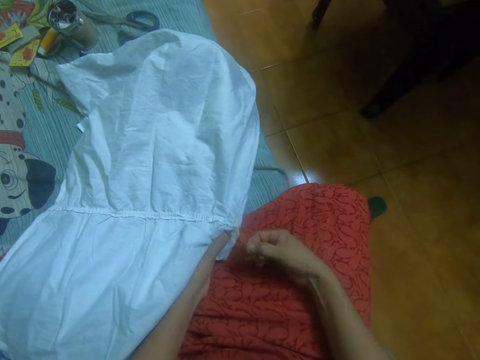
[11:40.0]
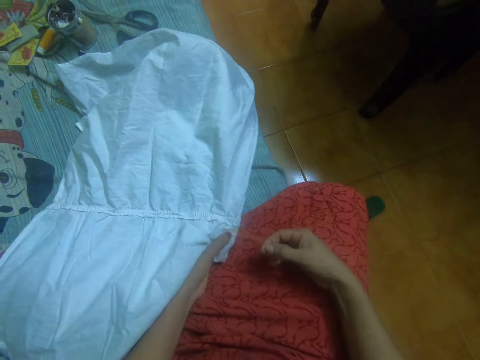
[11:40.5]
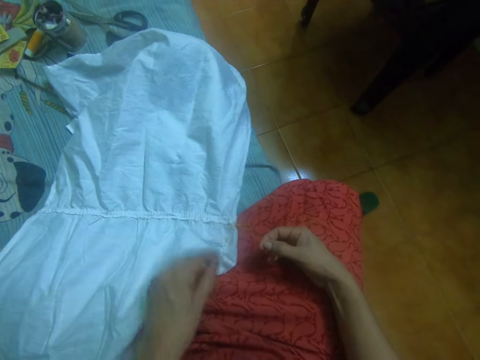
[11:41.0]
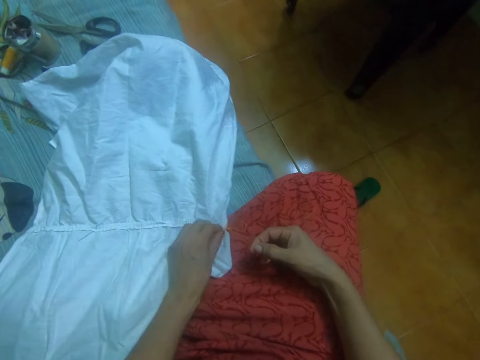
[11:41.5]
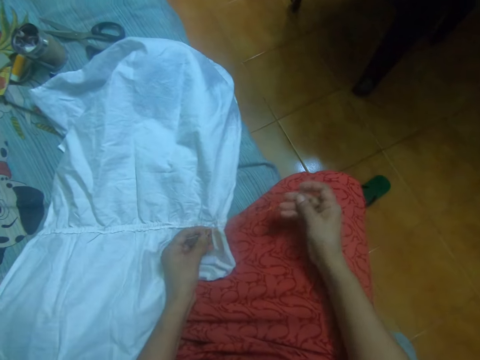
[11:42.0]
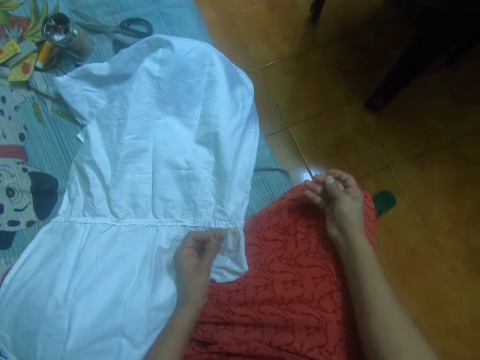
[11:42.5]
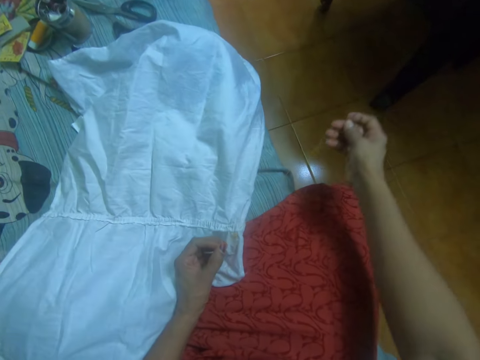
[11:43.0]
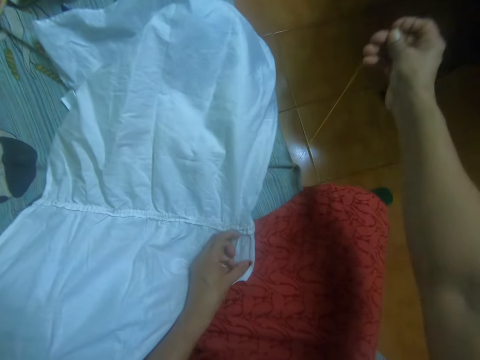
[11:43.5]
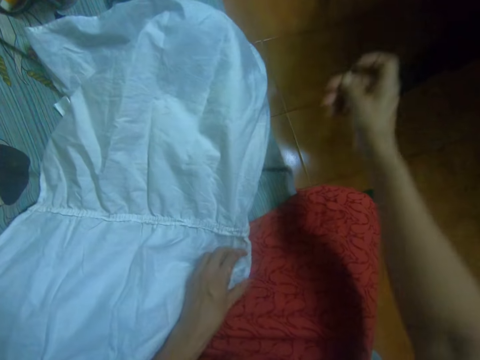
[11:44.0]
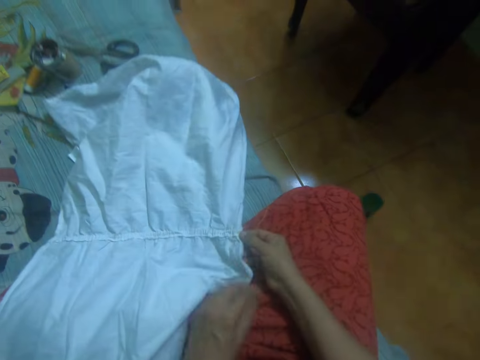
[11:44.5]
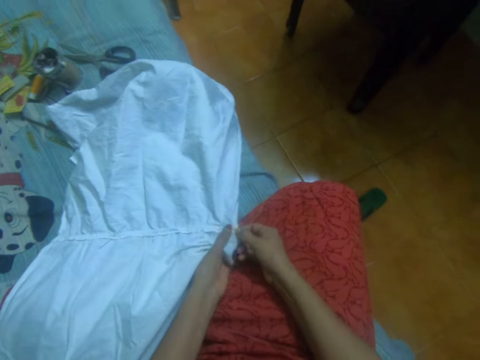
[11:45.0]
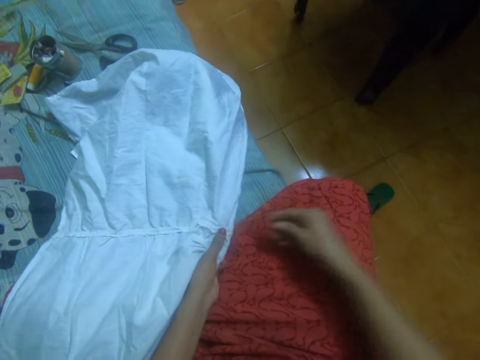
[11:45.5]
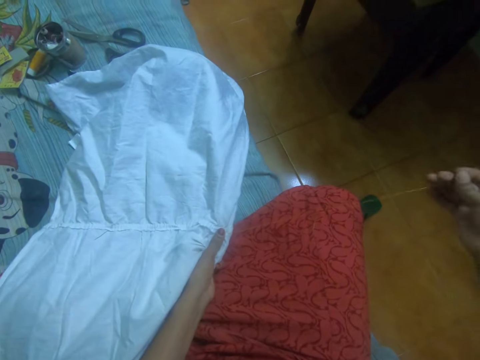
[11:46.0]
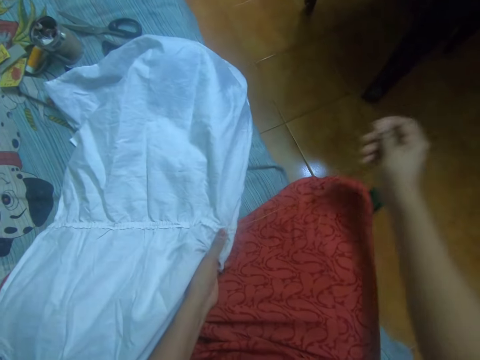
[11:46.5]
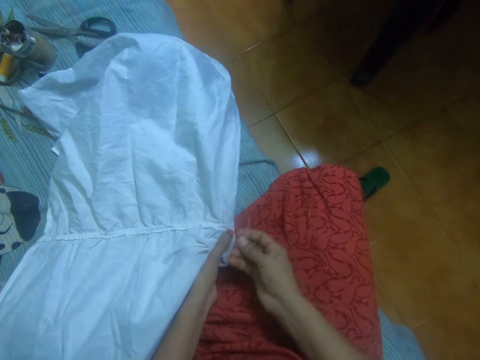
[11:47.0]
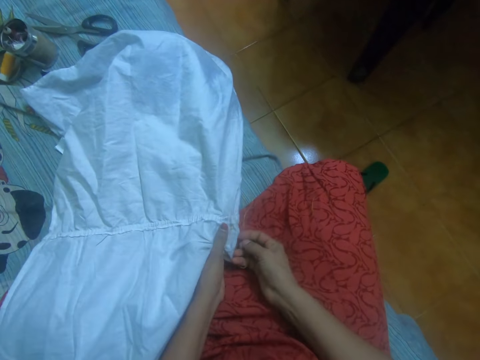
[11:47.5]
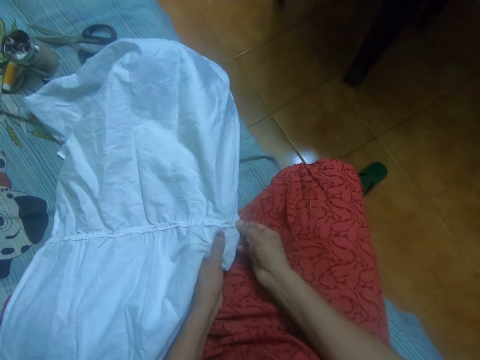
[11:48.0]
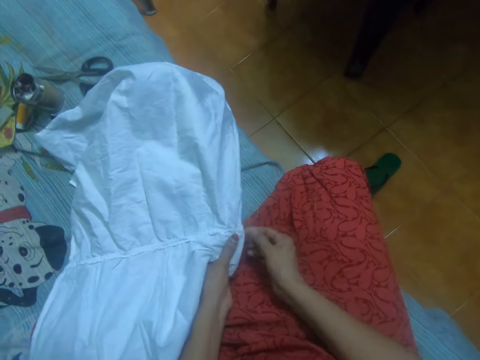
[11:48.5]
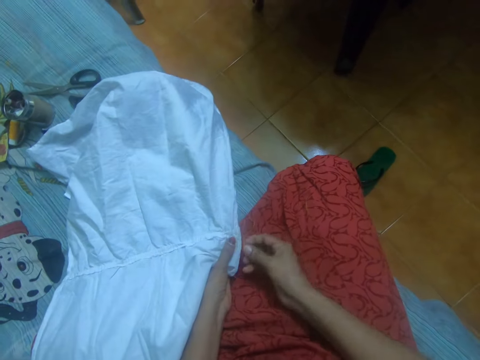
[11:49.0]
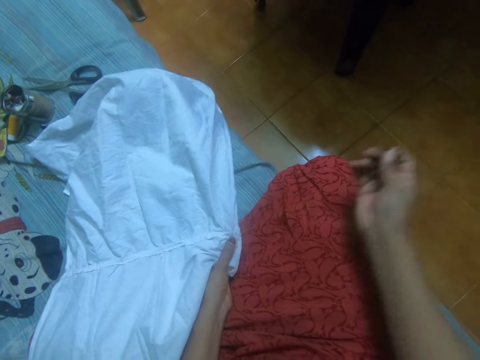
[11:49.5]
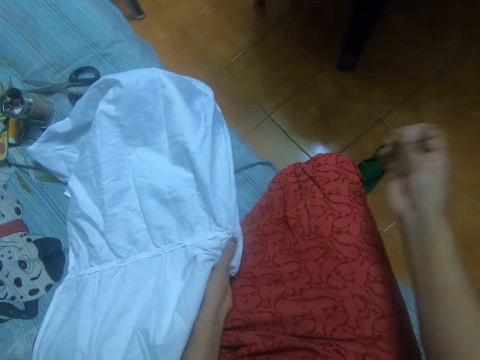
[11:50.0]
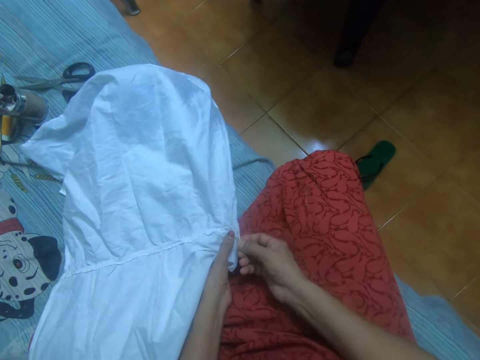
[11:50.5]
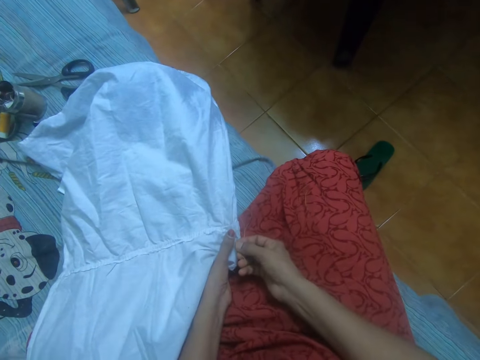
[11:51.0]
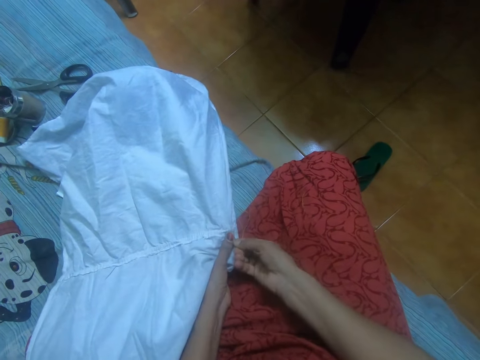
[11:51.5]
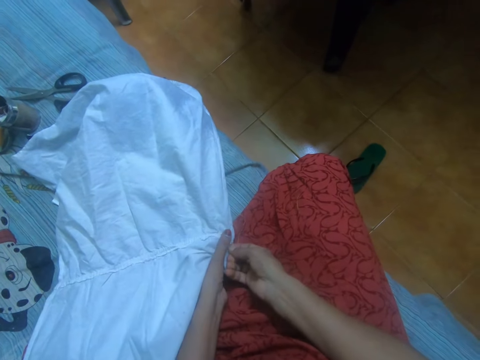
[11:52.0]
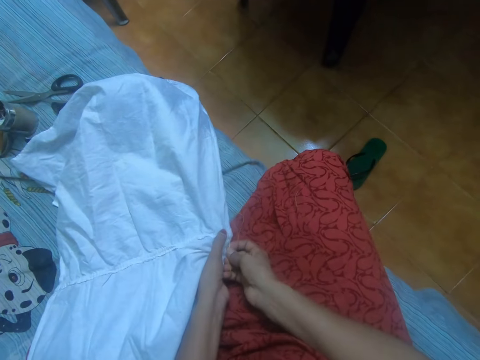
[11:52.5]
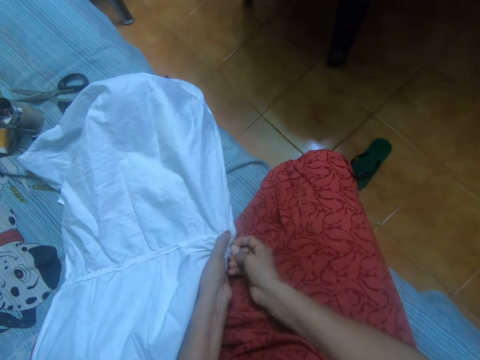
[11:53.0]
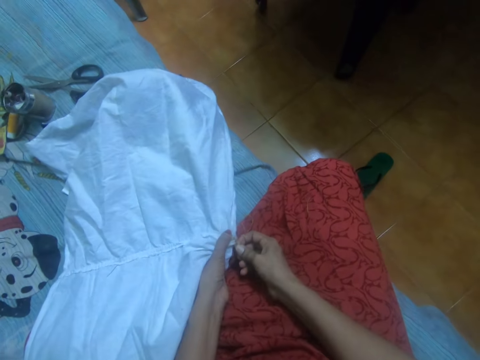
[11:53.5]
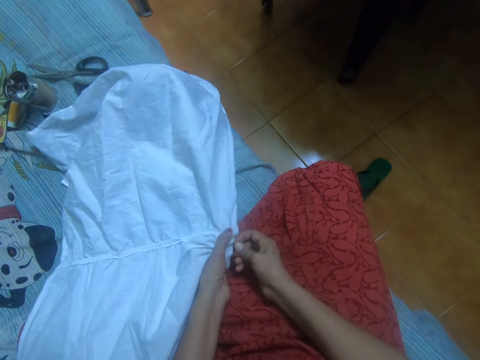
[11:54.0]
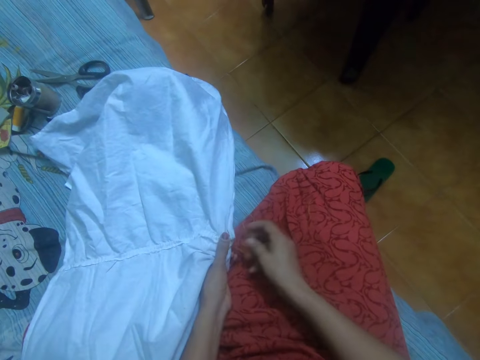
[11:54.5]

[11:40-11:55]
The camera wearer sorts the stitching needle. They adjust the stitching thread. They stitch a cloth.

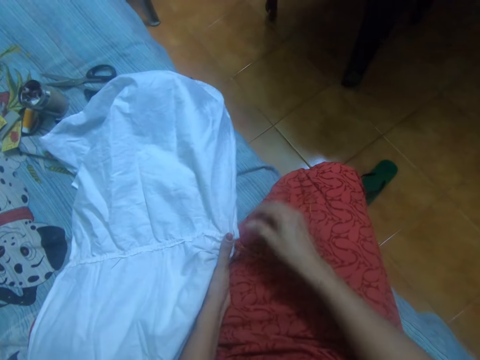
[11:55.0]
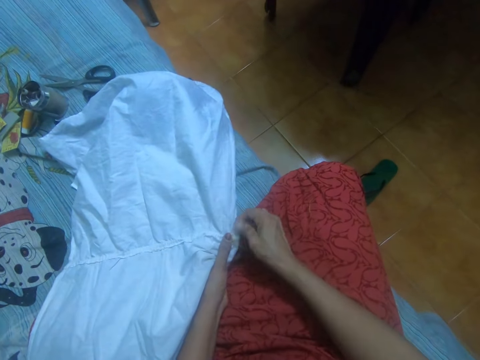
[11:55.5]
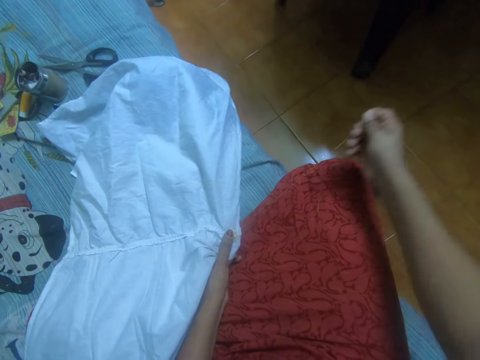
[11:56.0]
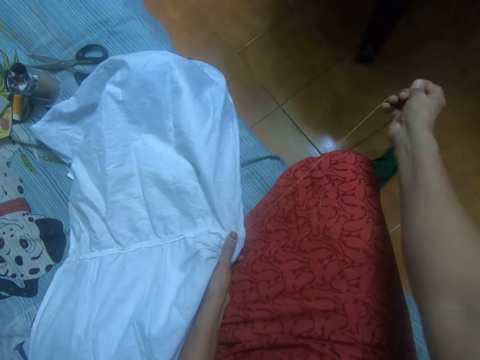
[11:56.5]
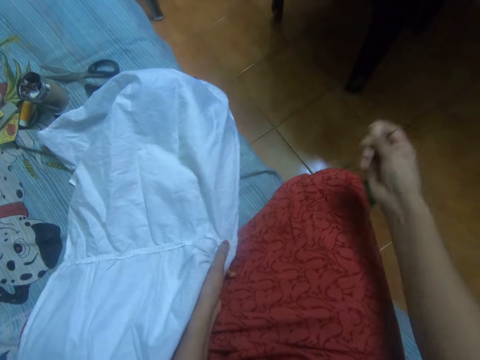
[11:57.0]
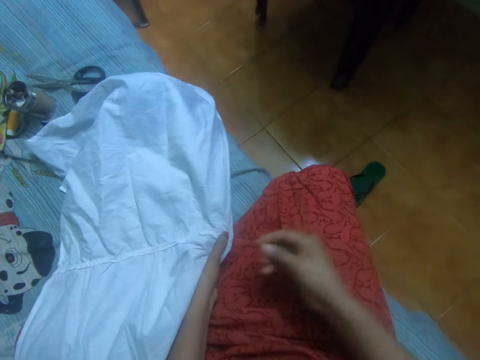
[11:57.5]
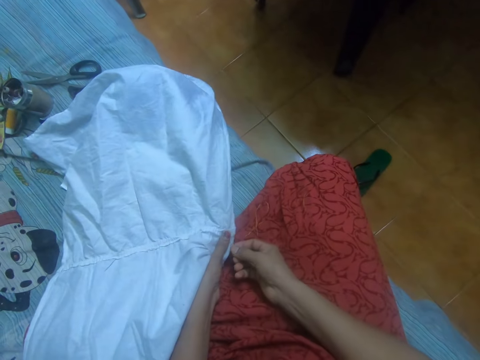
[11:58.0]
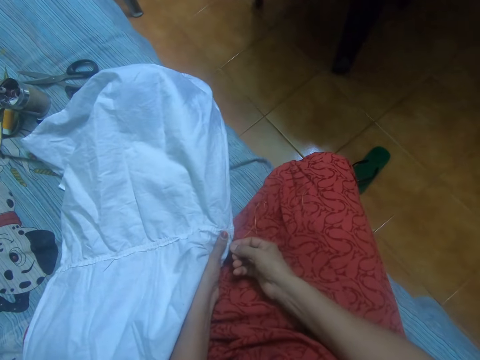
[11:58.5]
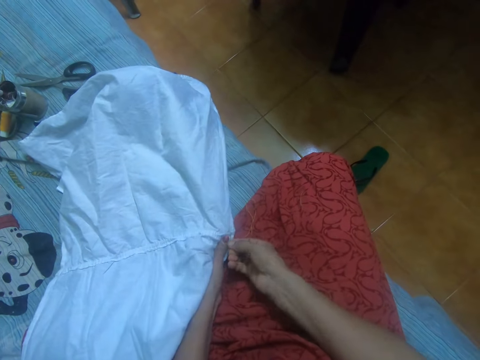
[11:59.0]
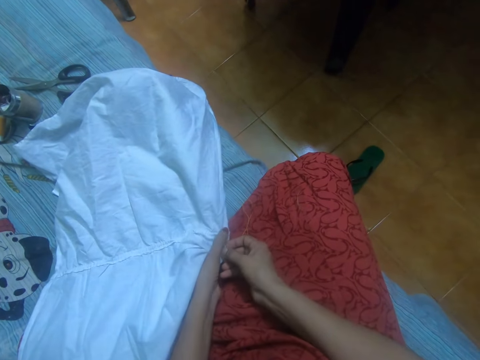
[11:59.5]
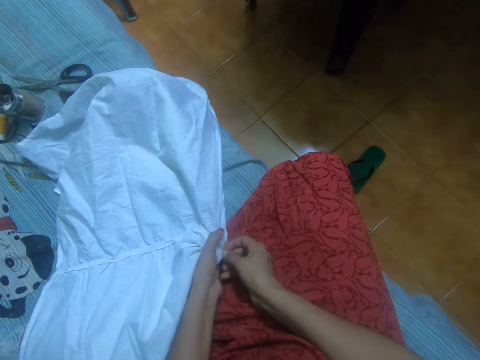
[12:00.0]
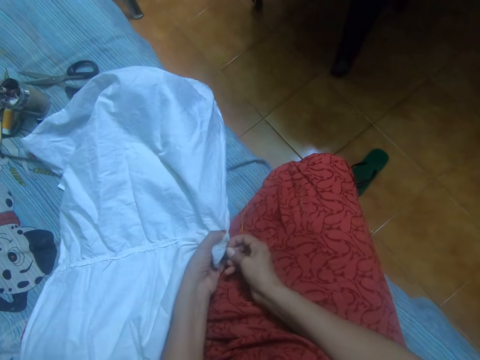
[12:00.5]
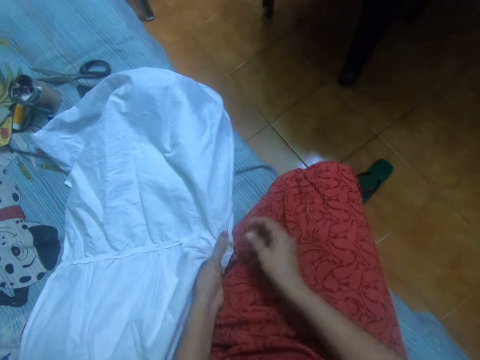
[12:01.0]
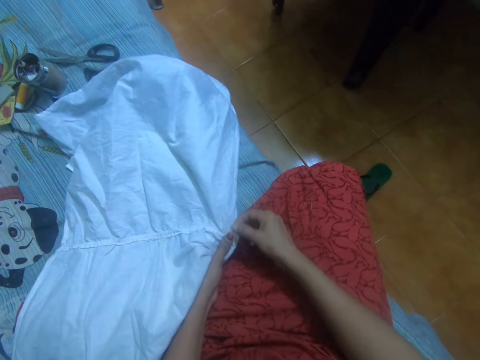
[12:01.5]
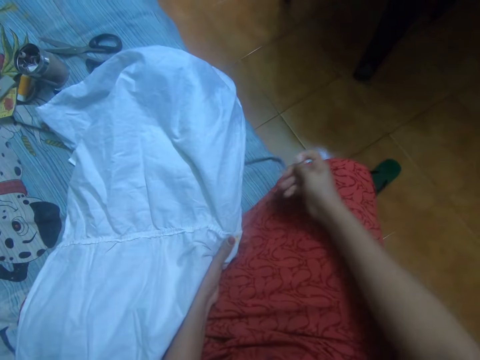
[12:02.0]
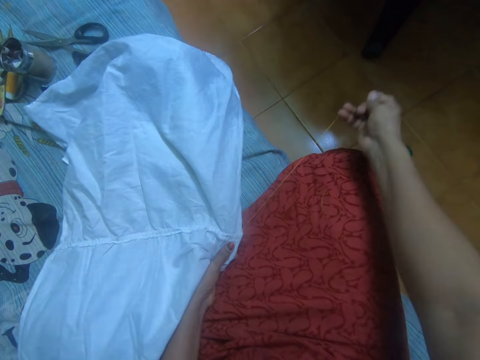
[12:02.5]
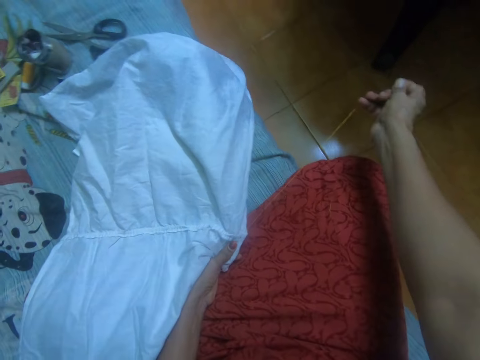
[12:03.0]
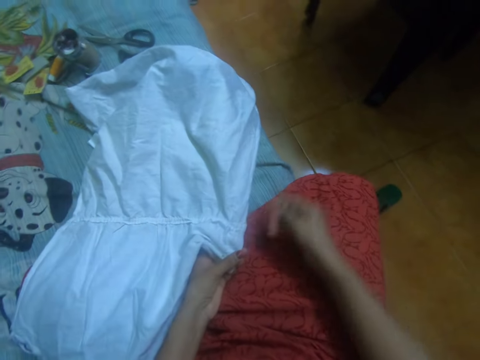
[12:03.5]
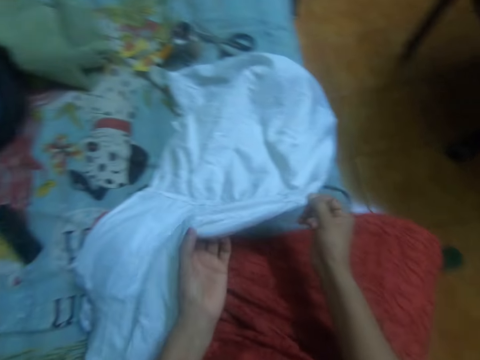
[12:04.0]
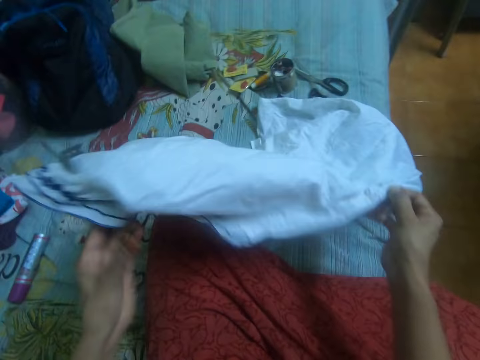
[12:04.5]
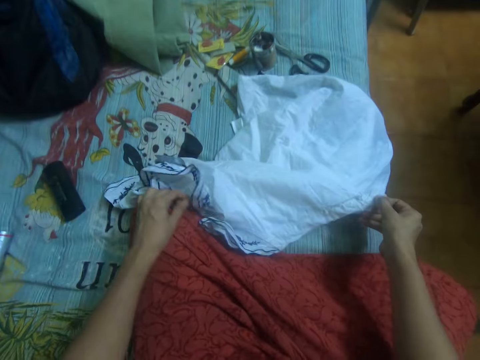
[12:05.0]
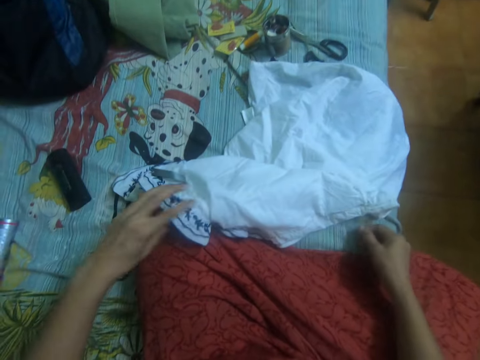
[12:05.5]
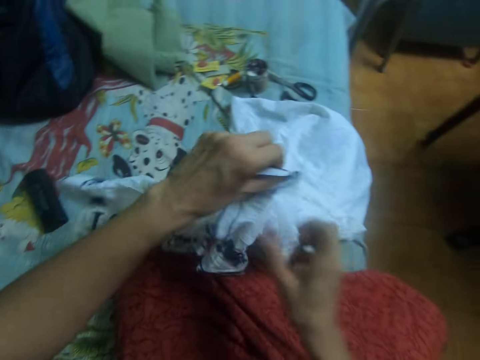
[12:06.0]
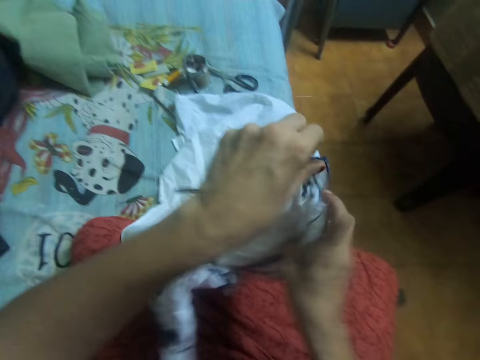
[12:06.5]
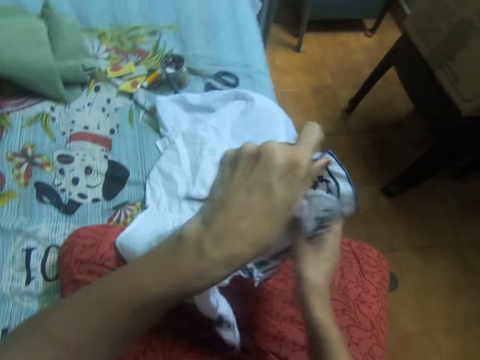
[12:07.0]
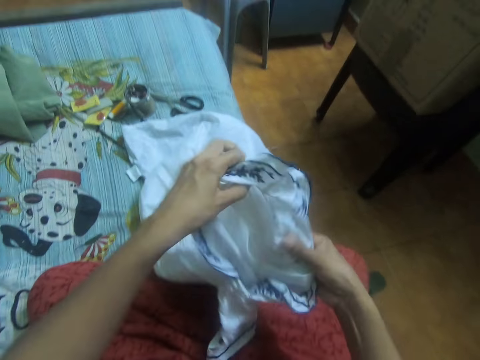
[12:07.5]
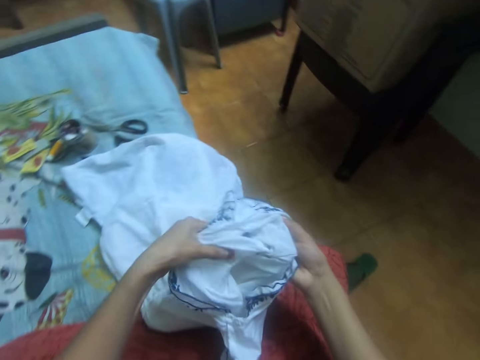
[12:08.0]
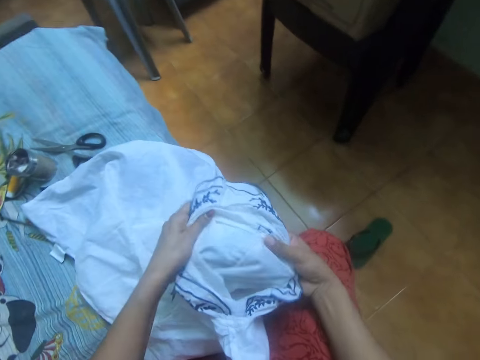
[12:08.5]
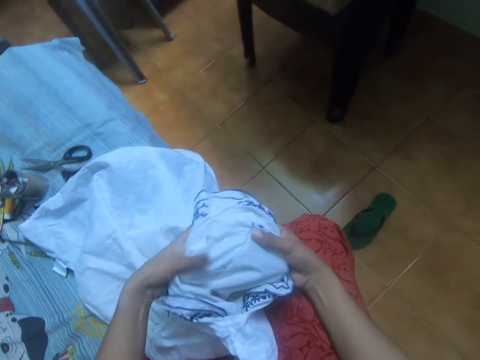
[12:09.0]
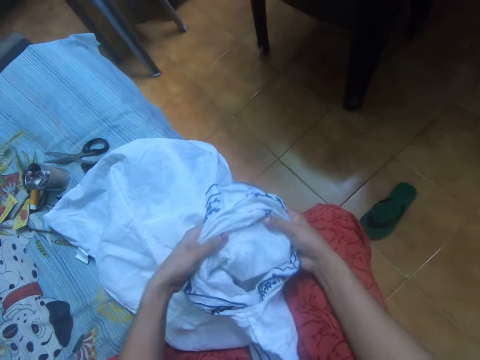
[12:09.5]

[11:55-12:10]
The camera wearer pulls the hand stitching needle. They adjust the stitching thread. They stitch a cloth. They pull the hand stitching needle. They adjust the stitching thread. They hold the cloth. They straighten the cloth with both hands. They turn the cloth inside out.
